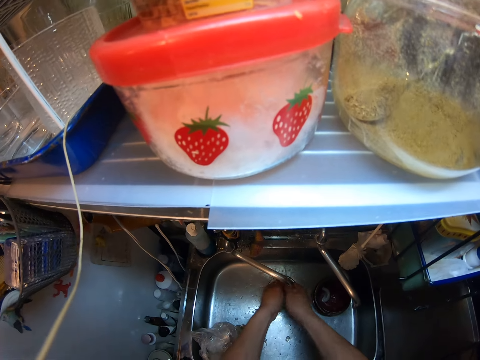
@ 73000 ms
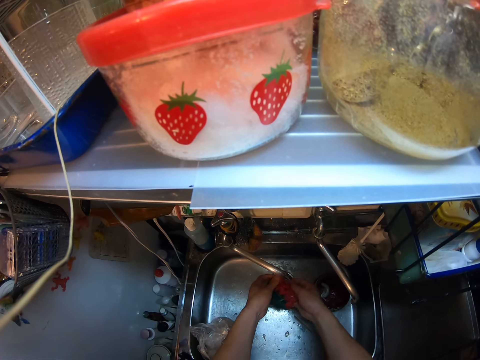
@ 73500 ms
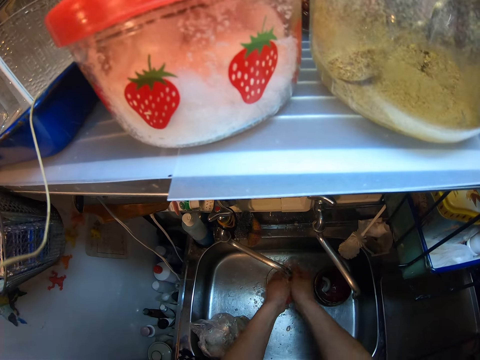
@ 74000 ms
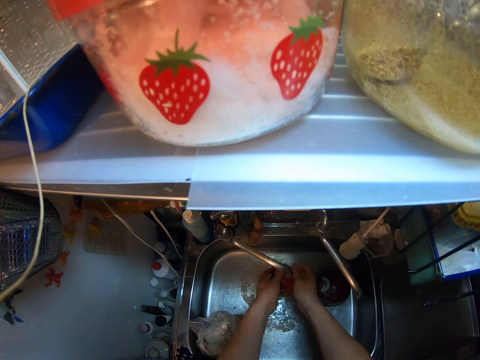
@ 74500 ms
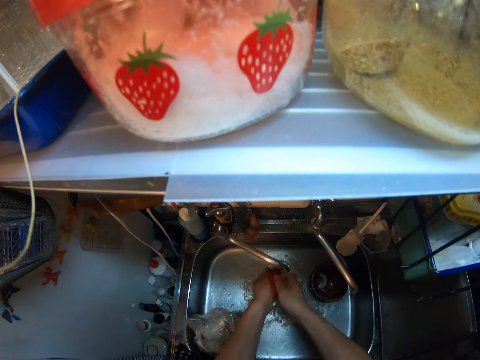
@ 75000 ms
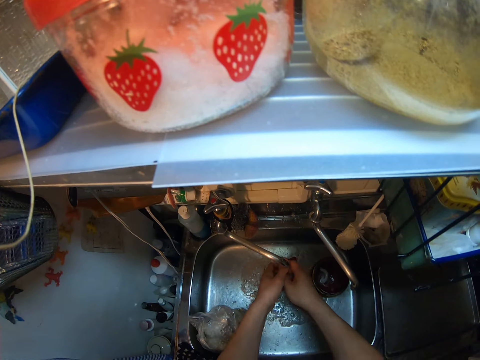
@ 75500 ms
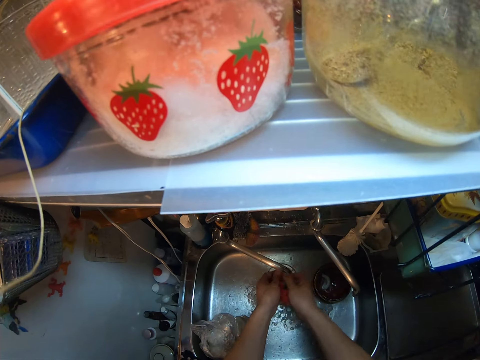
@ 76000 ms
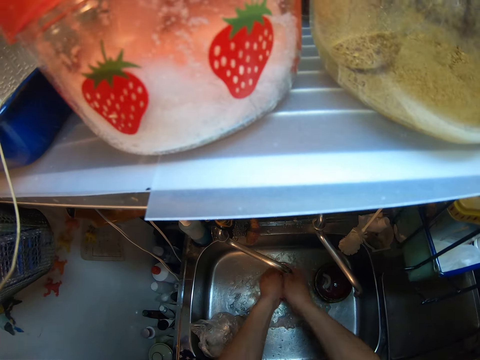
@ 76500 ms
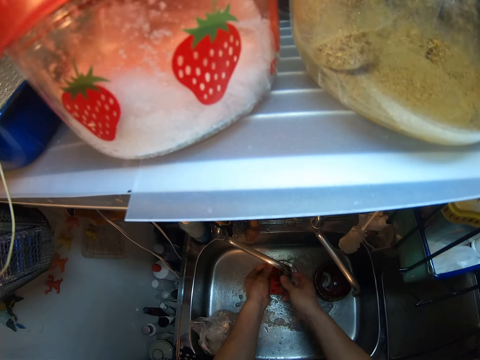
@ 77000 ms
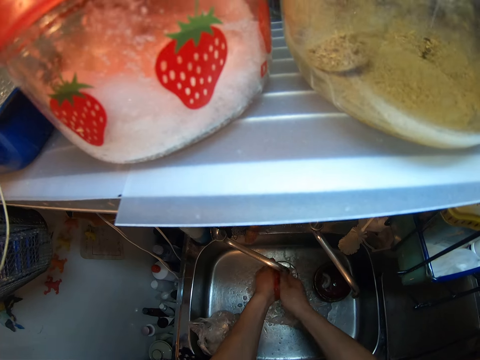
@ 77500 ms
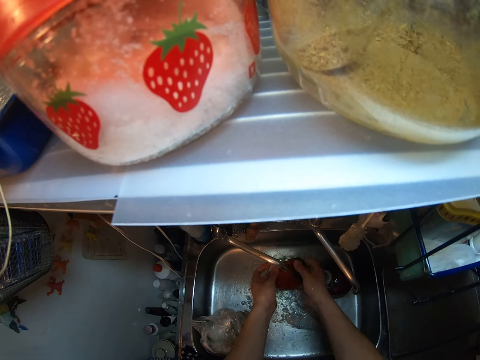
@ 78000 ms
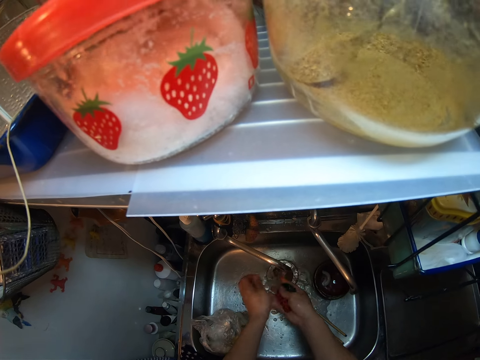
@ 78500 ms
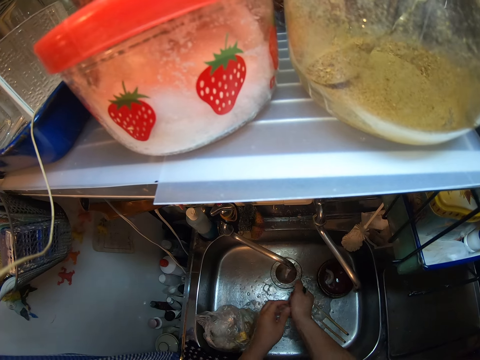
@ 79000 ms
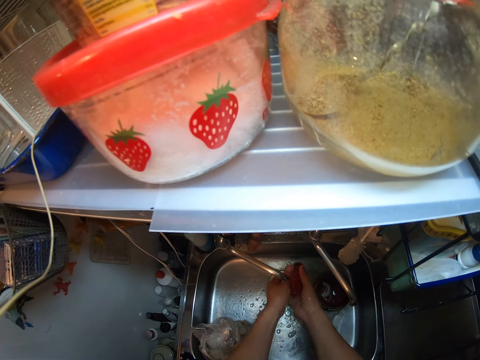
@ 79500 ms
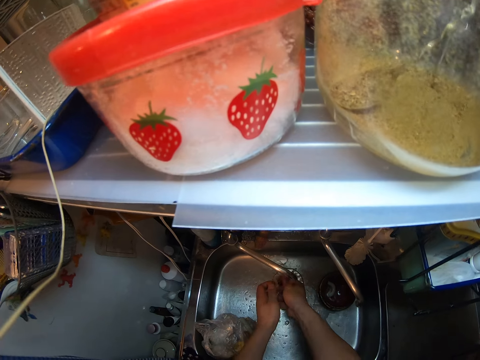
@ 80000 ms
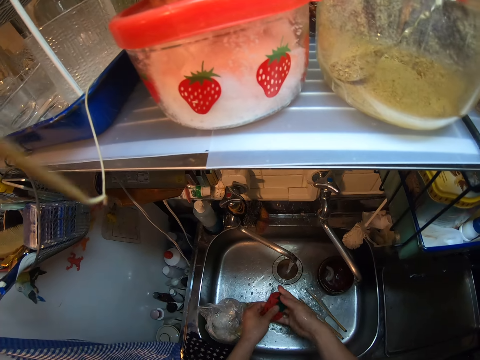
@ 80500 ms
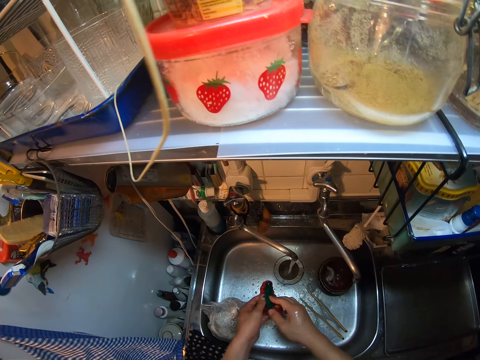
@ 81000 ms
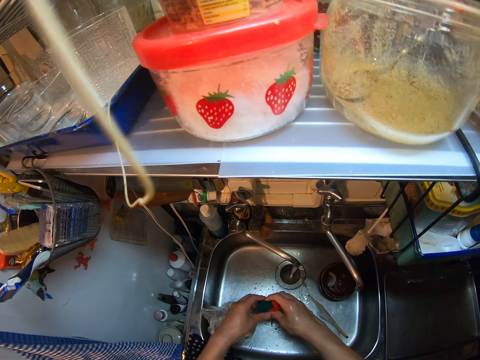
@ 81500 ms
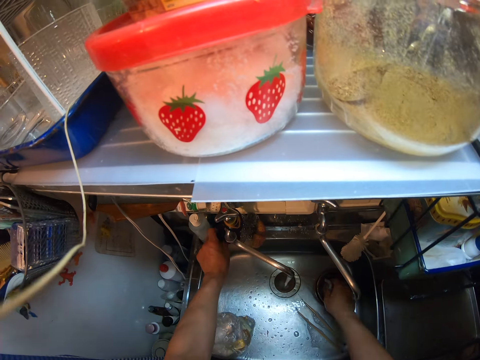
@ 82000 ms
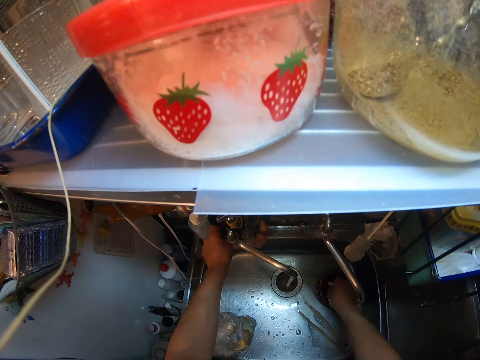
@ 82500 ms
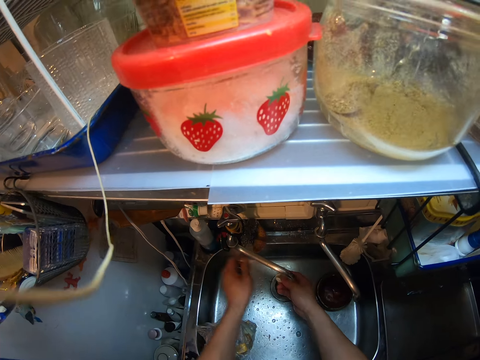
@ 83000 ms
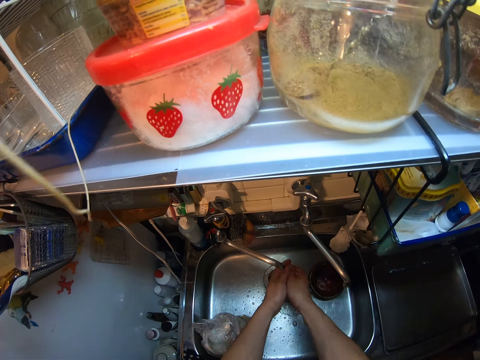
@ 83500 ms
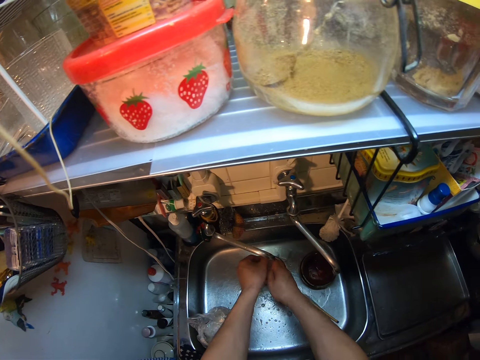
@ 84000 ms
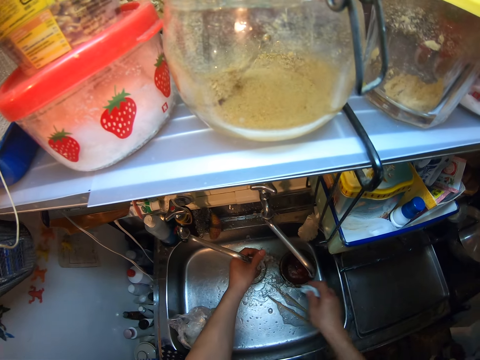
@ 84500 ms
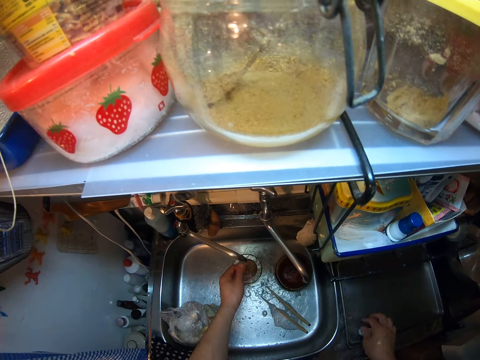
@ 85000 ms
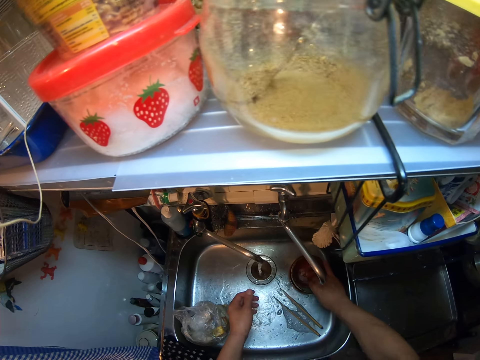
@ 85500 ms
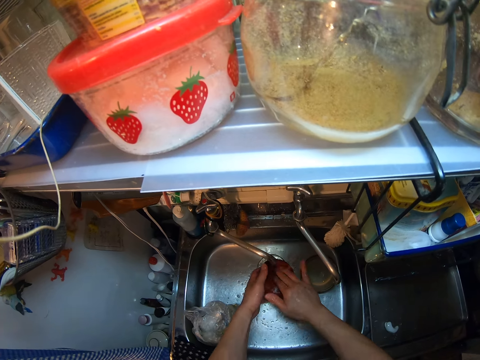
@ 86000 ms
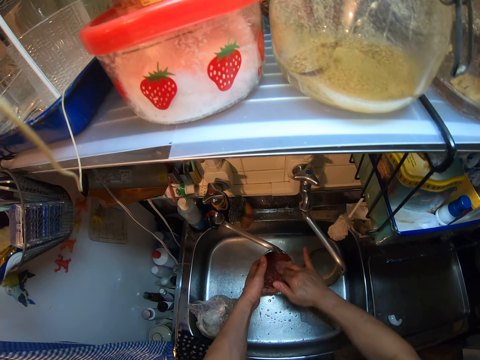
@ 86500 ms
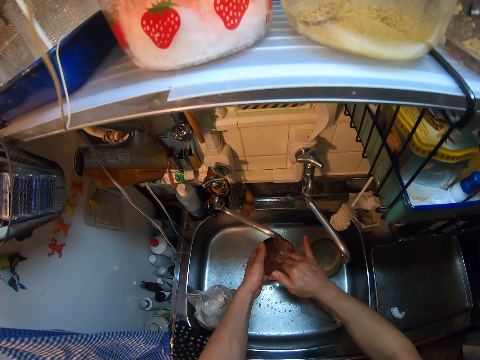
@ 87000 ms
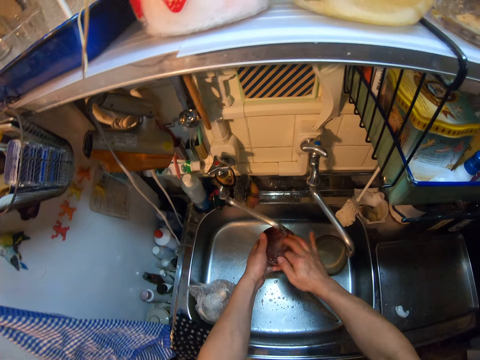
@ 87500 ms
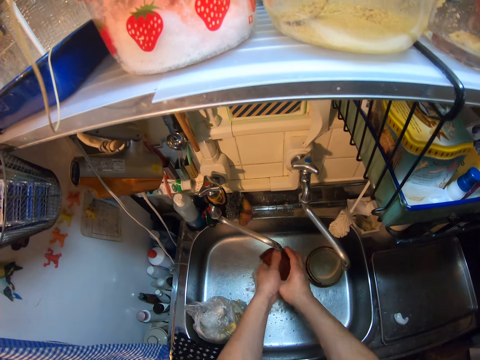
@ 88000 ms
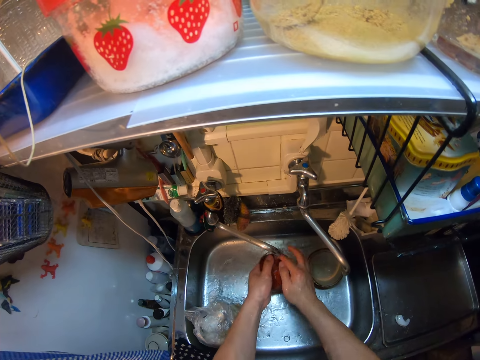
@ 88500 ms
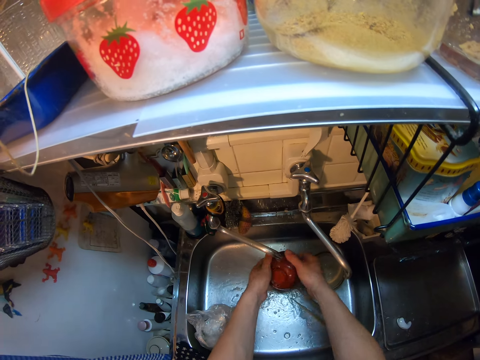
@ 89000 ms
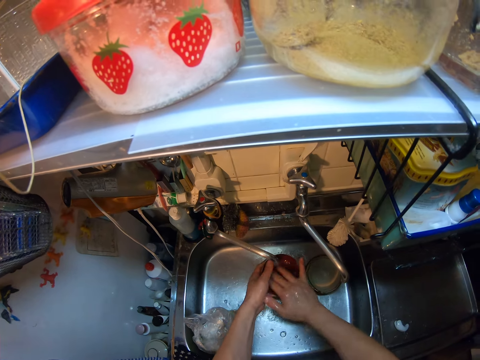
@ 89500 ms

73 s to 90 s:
The camera wearer washes the washing cloth. He squeezes water from the washing cloth. He rinses the washing cloth. He squeezes water from the washing cloth. He holds the washing cloth, folds the washing cloth and places the washing cloth on the sink. He picks up the chopstick rest from the plate with his right hand. He drops the sponge on the countertop. He rinses the chopstick rest with water from the tap. He drops the chopstick rest on the countertop. He picks up a plate from the sink with his right hand. He rinses the plate with water from the tap.

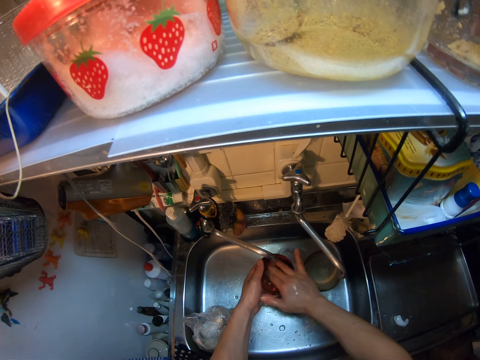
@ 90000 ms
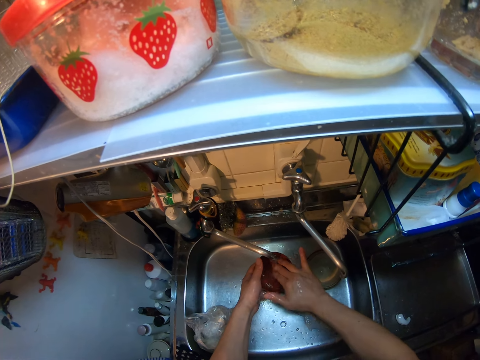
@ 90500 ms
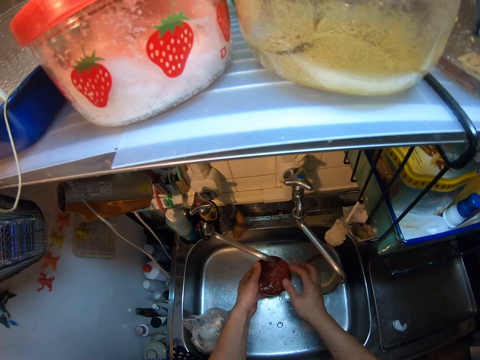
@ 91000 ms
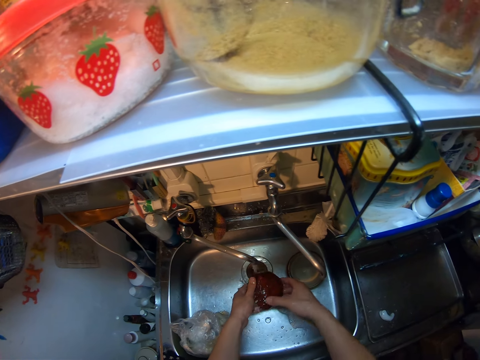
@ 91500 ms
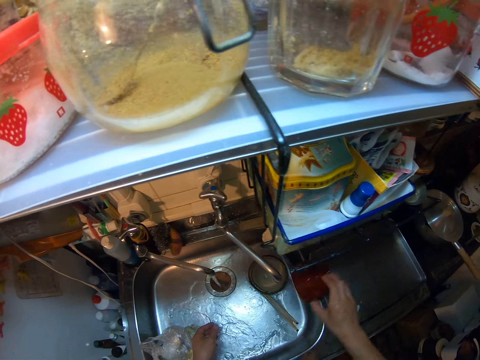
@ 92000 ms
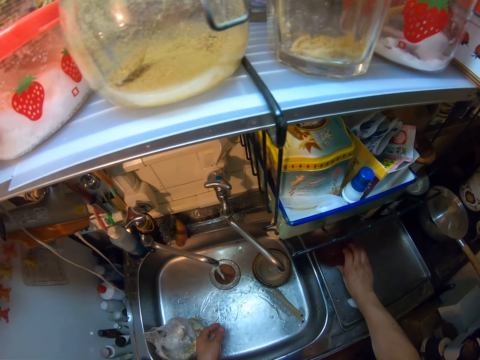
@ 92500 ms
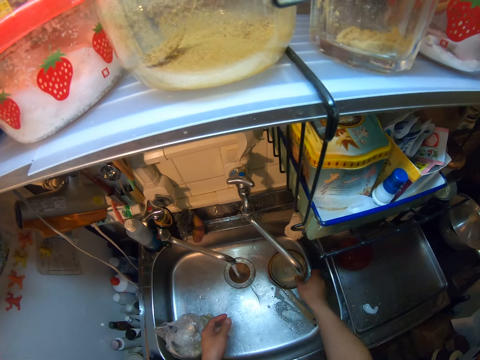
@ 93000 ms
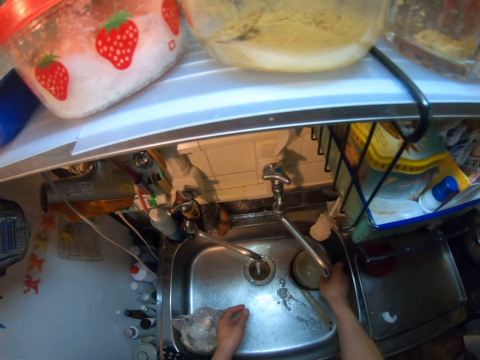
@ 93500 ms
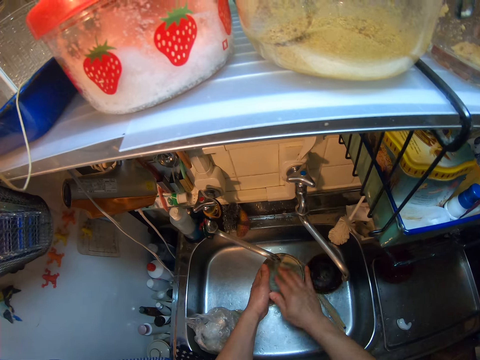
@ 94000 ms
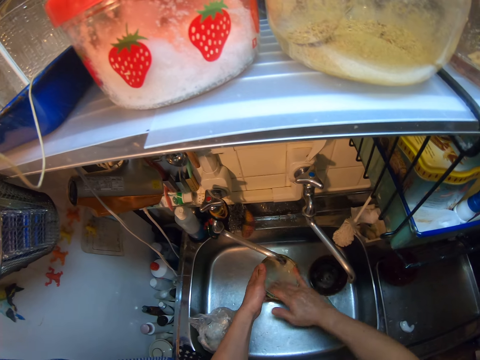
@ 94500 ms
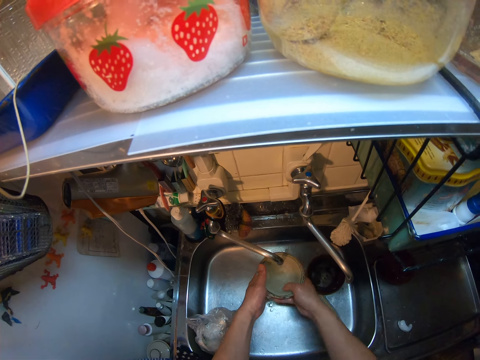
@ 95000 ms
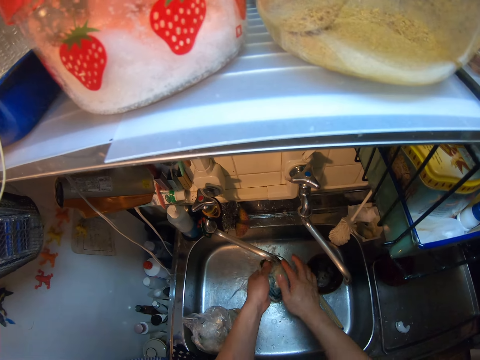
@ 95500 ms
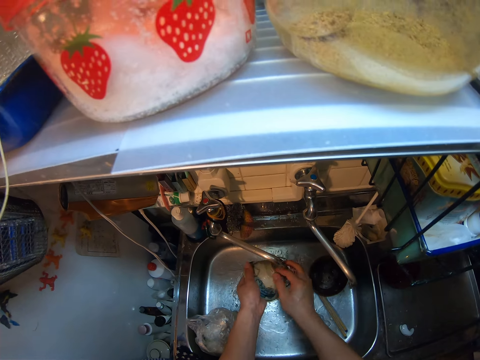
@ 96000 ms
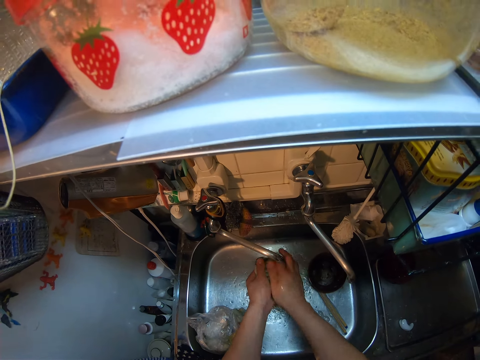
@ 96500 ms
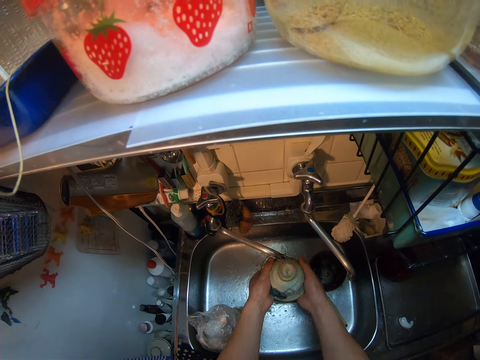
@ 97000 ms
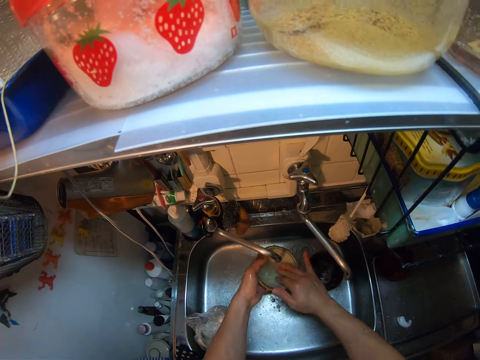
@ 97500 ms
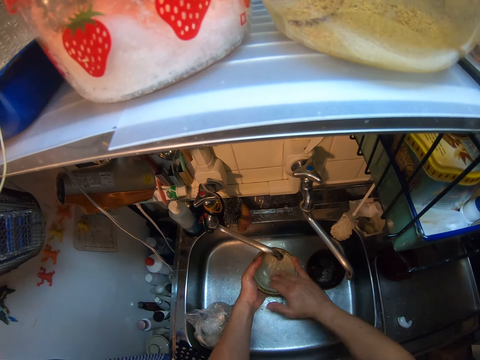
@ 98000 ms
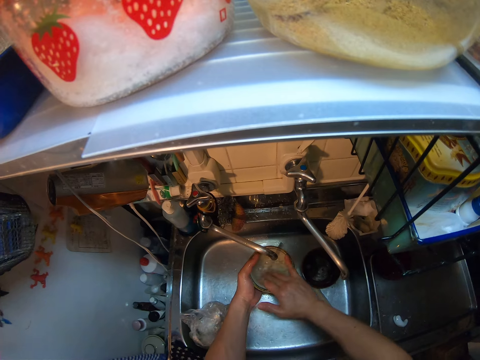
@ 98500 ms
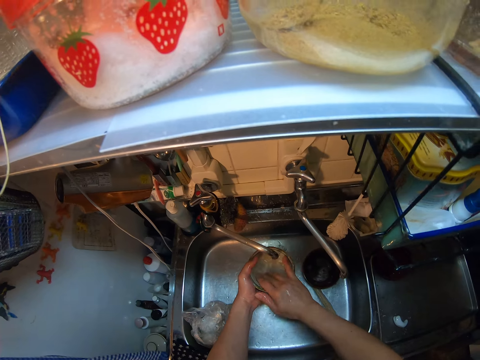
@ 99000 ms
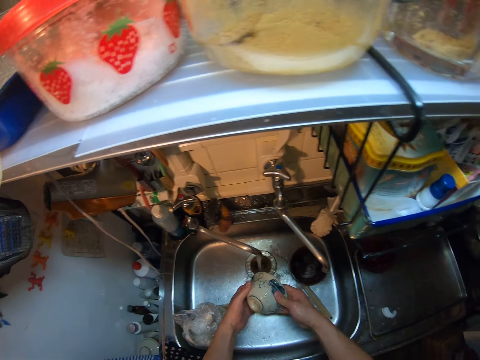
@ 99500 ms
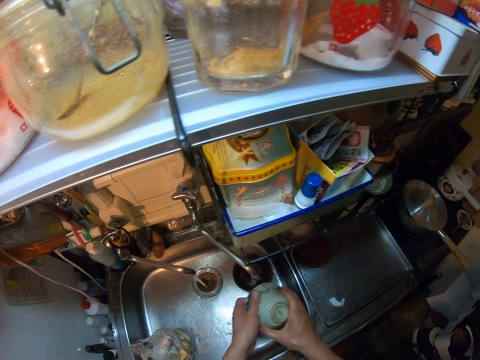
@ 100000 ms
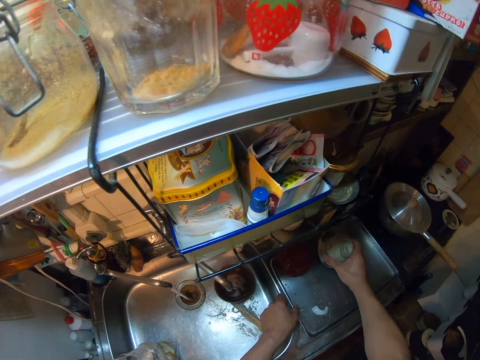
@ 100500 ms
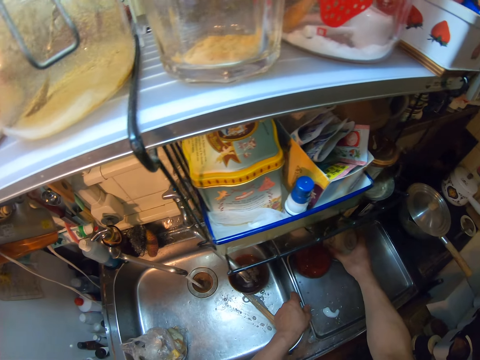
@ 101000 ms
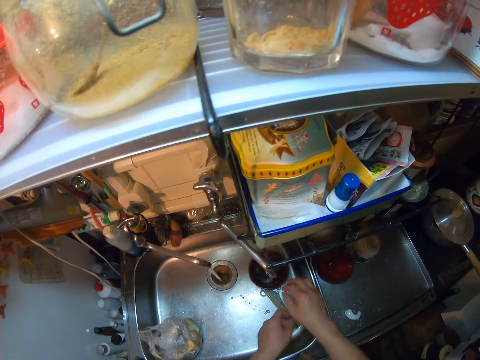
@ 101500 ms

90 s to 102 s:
The camera wearer drops the plate on the countertop with his right hand. He picks up another plate from the sink with his right hand. He rinses the plate with water from the tap. He drops the plate on the countertop with his right hand.
